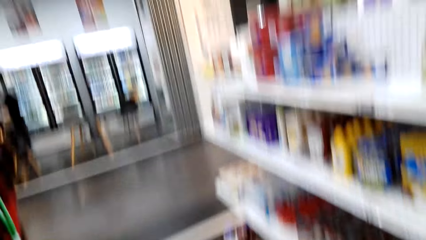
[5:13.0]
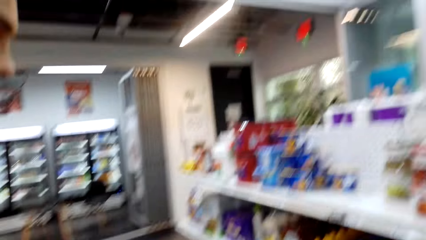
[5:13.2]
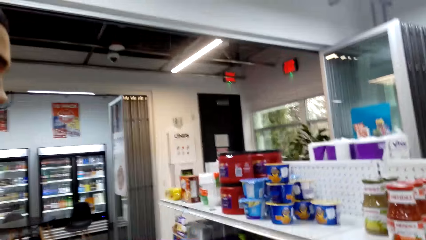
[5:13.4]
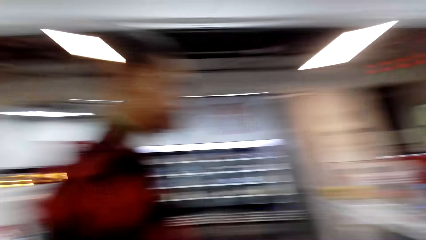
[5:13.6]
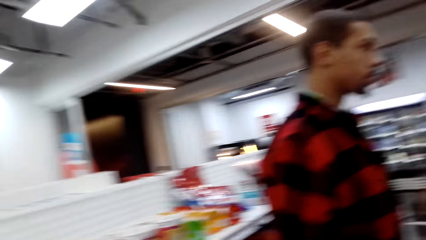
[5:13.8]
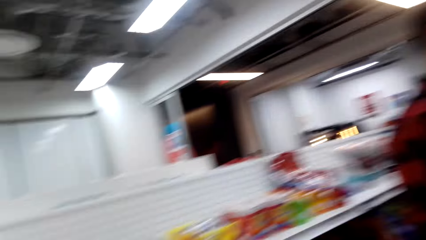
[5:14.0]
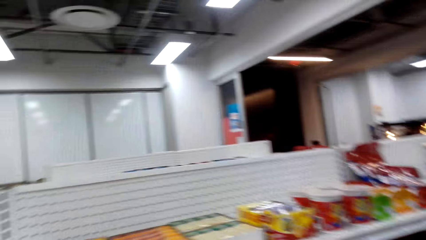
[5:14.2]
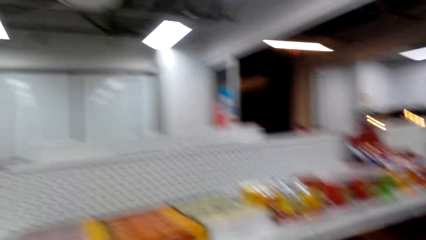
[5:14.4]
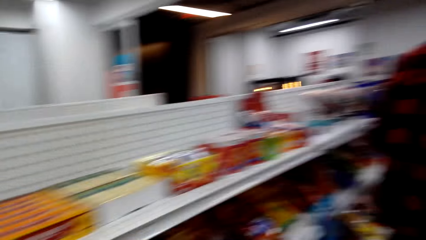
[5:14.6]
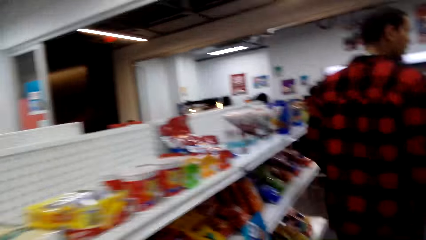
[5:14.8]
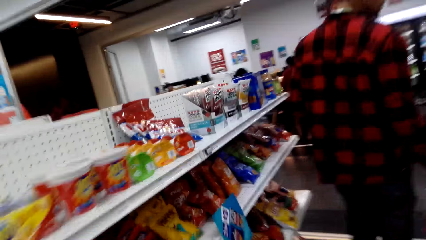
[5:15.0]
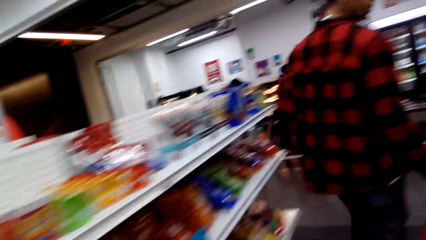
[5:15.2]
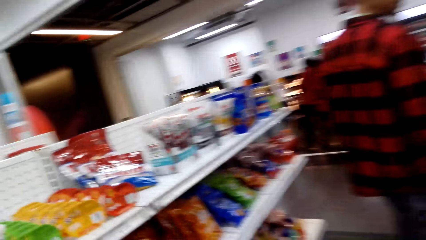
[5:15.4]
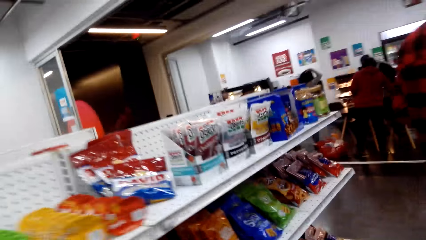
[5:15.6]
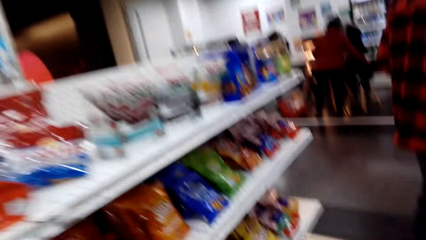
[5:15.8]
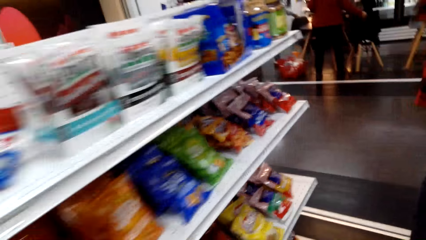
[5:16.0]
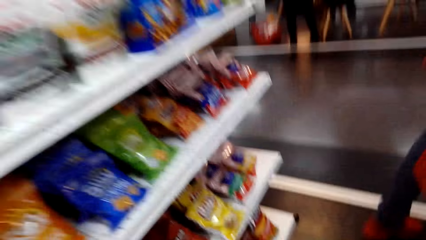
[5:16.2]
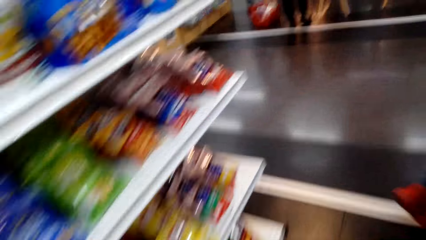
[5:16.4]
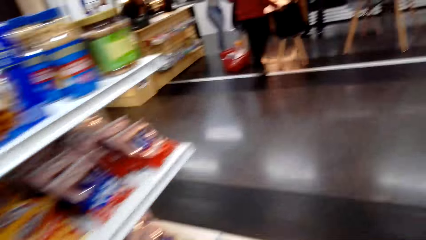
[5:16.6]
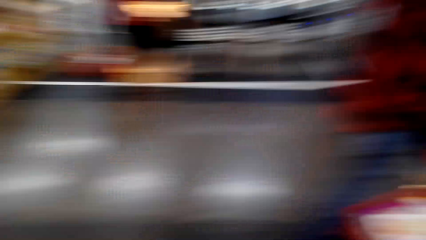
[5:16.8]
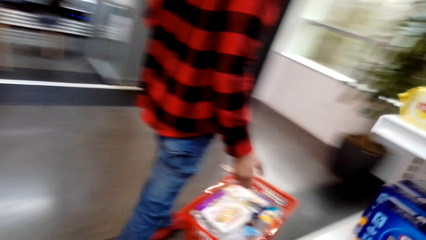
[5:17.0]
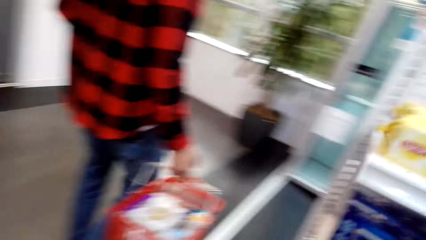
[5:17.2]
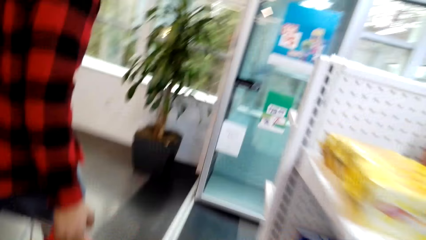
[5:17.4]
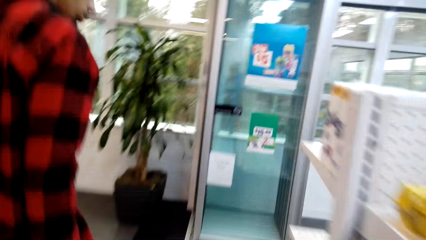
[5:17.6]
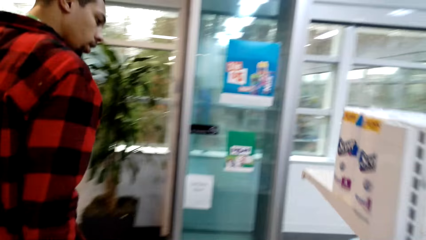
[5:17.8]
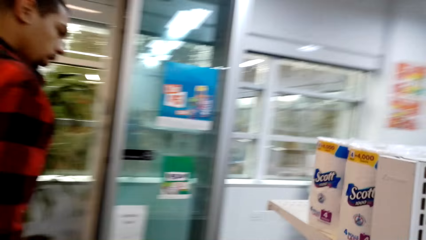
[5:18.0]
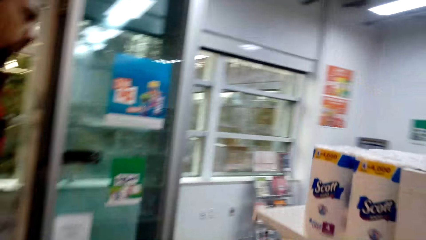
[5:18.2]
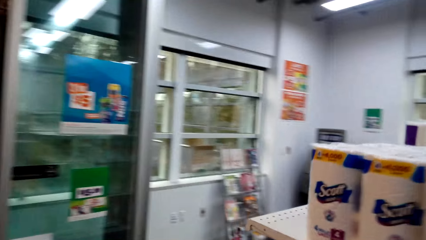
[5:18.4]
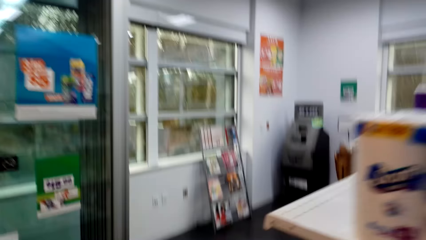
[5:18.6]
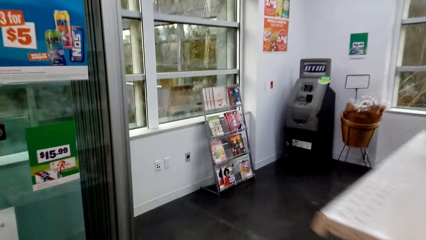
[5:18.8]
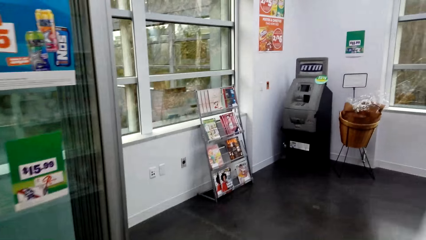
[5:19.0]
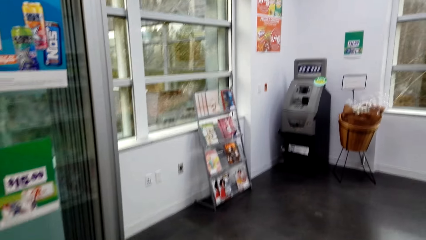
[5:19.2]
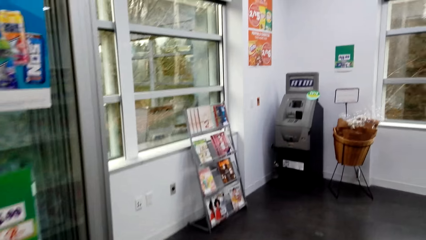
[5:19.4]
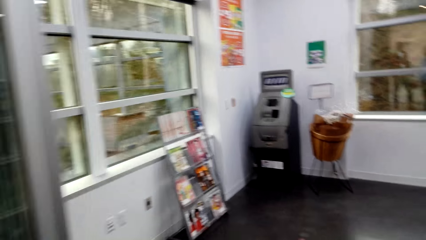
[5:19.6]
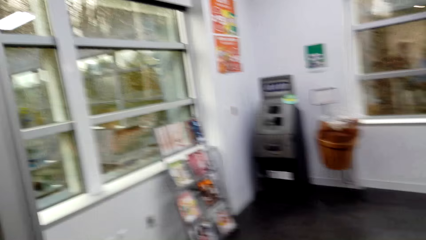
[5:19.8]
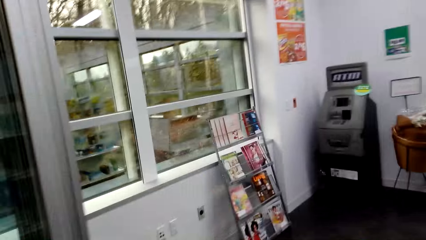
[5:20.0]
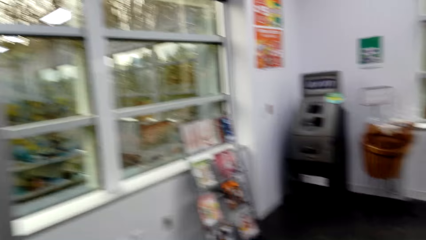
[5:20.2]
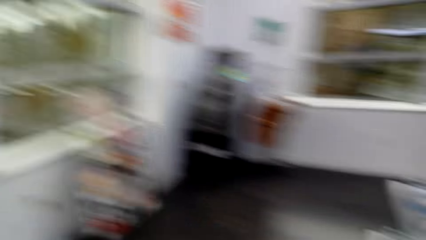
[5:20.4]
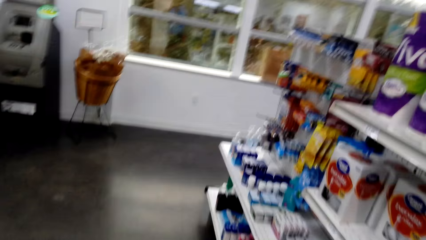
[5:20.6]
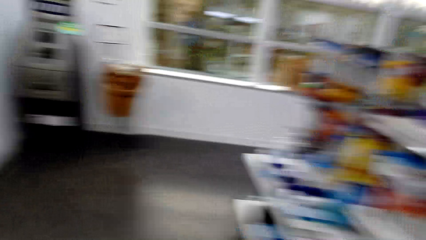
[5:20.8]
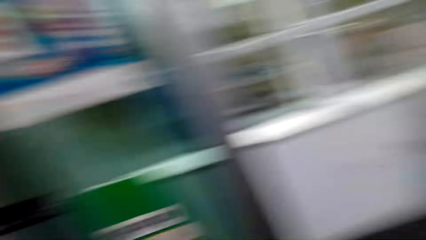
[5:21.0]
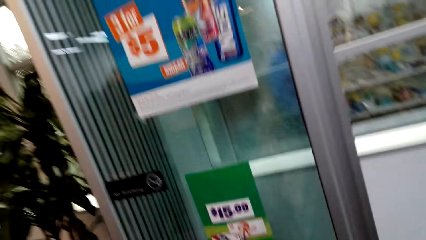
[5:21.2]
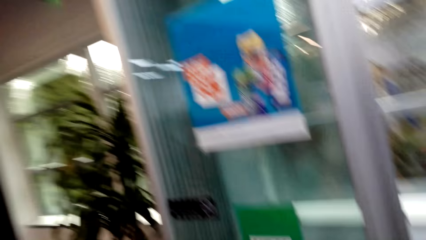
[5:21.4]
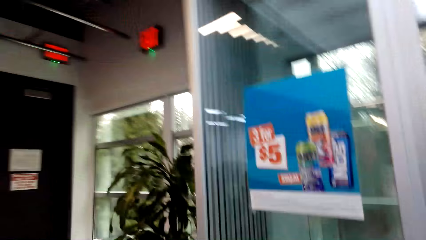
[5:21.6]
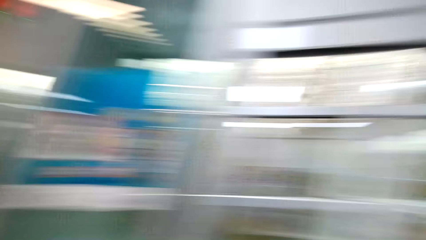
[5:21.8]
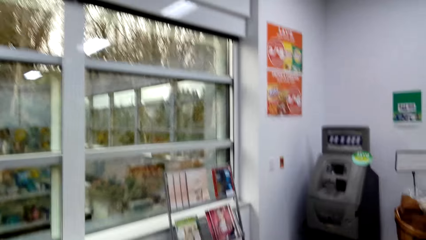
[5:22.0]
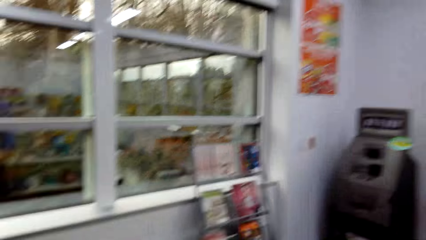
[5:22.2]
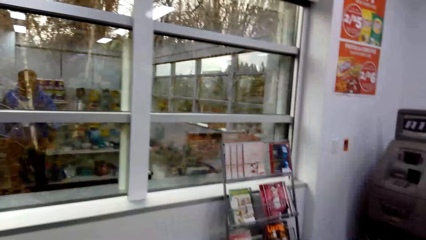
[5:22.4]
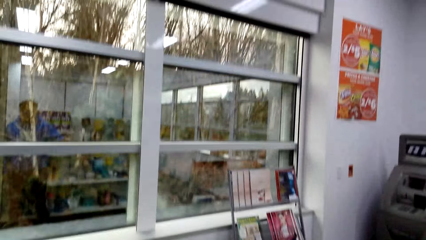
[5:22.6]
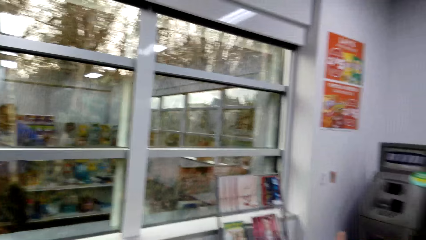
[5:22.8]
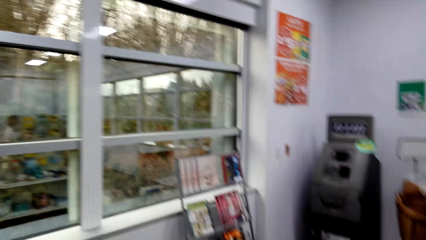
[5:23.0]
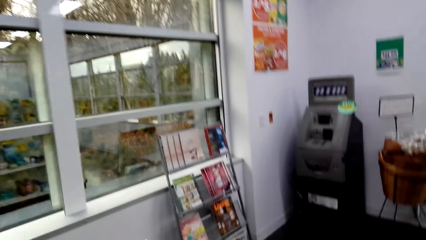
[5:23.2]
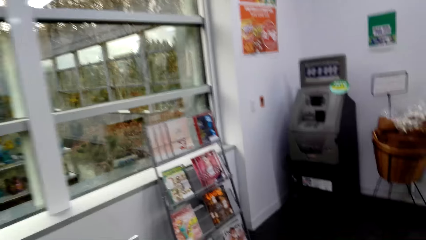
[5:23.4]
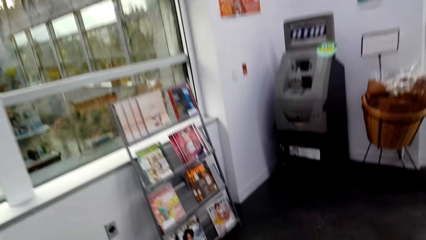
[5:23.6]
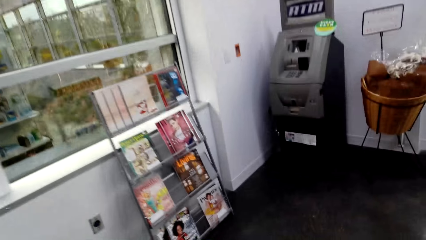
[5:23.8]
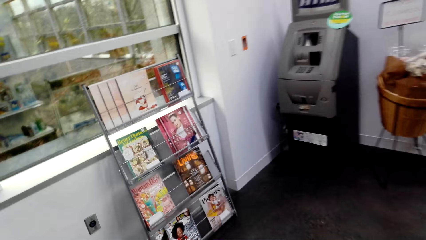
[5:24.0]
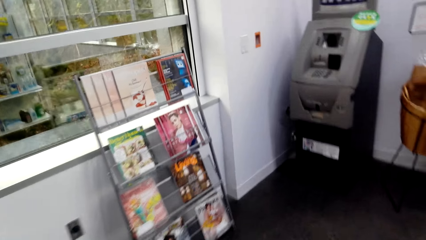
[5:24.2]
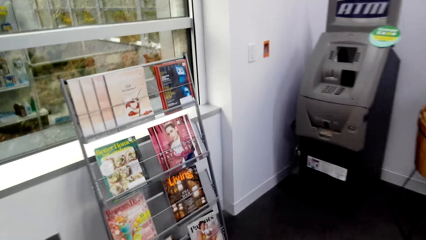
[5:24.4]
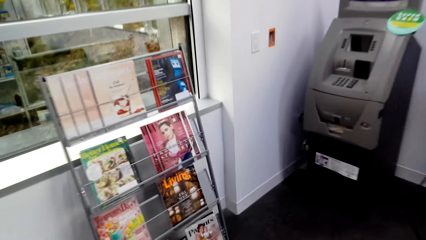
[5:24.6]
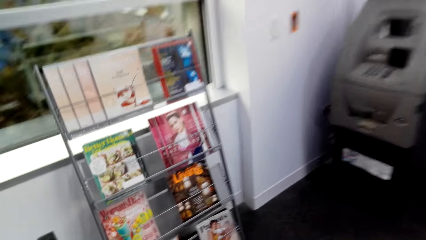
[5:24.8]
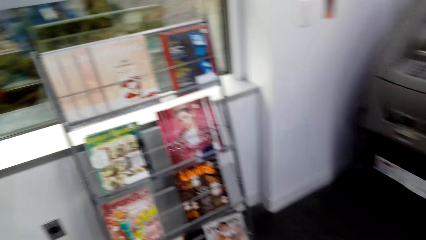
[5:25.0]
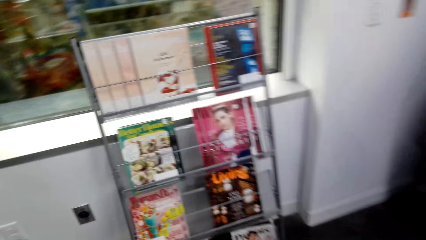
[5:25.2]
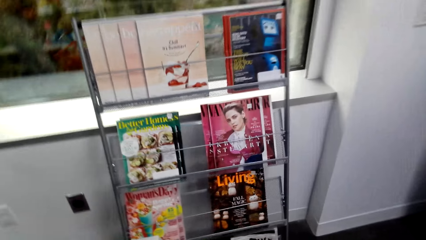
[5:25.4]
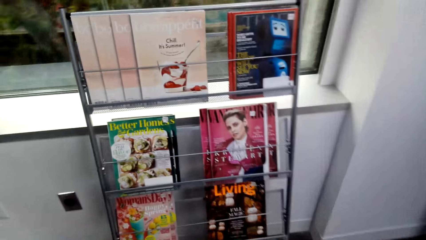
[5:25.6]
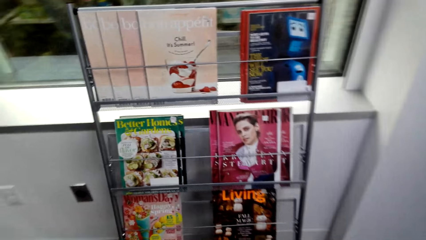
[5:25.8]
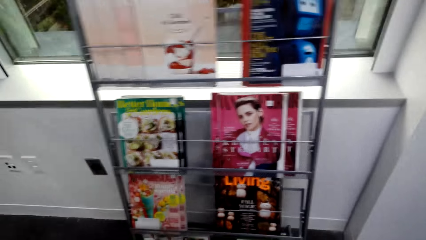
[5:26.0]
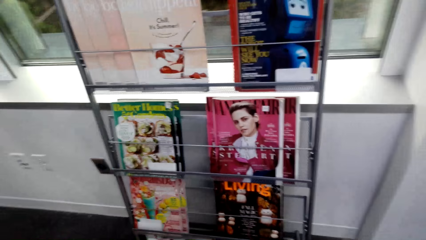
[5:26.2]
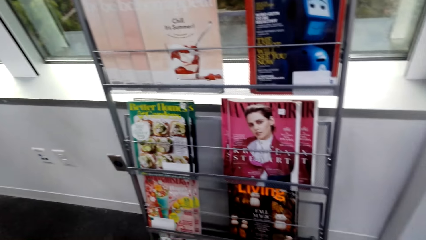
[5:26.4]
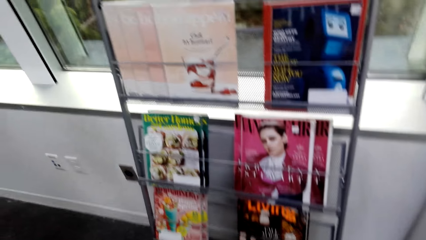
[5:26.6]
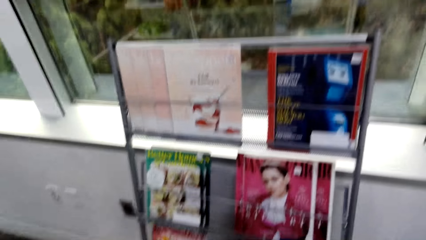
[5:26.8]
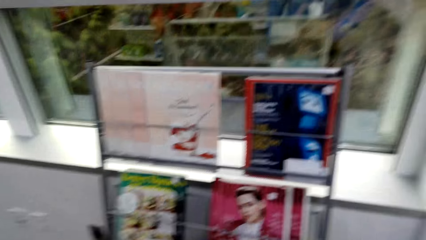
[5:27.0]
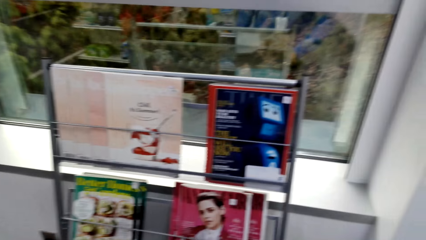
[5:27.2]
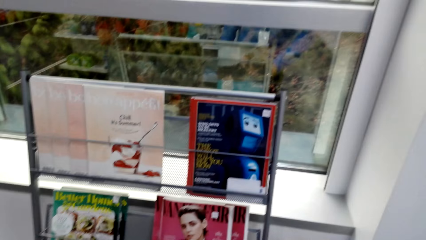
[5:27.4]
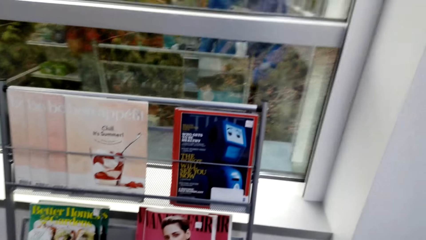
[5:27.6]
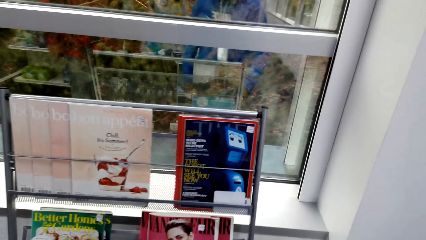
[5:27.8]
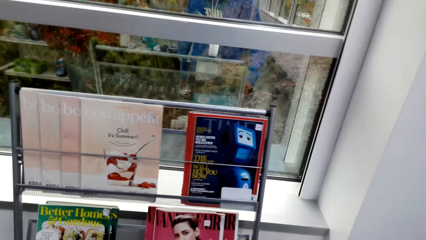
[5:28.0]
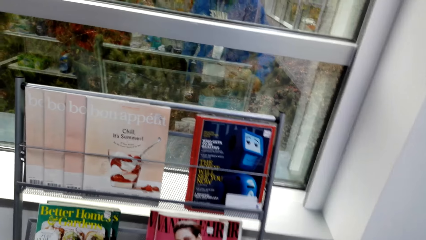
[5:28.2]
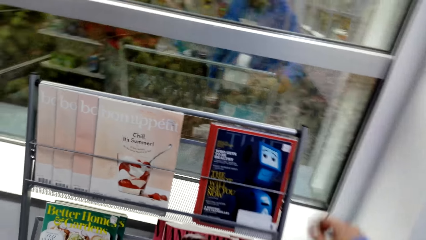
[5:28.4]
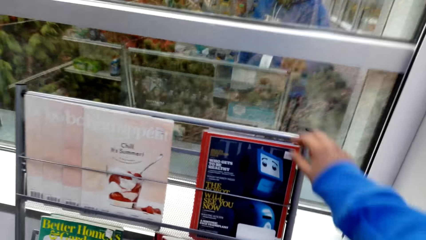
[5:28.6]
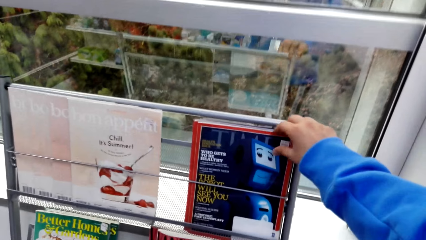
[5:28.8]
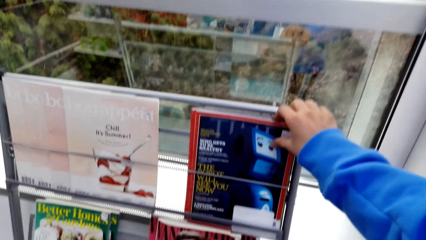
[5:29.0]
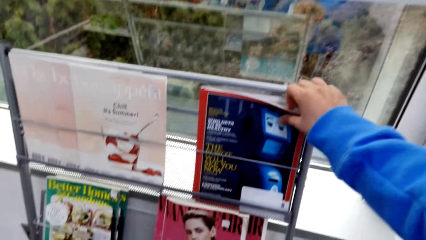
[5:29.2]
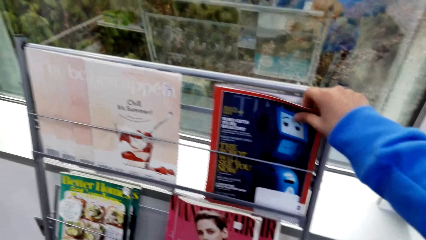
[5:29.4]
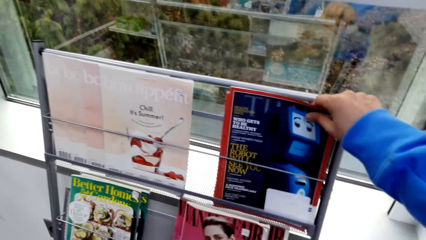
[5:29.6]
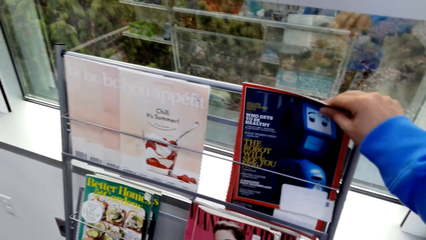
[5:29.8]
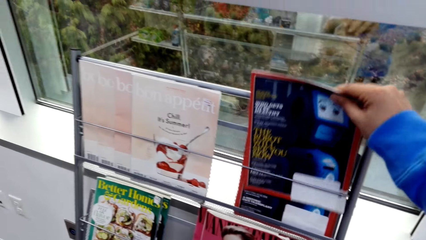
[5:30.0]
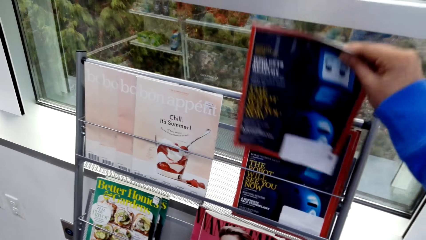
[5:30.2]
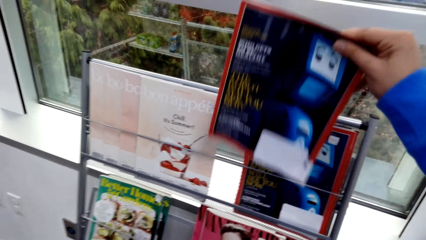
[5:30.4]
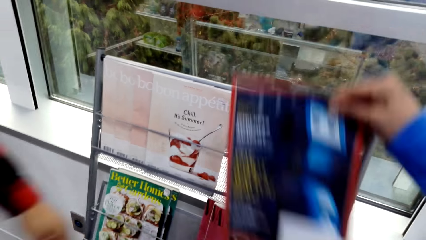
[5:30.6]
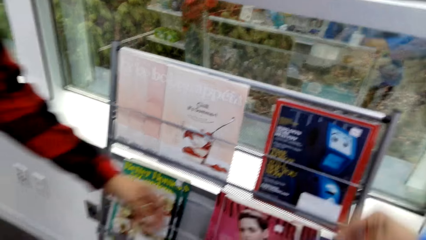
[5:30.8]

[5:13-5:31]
A man walks around the shop. The camera wearer looks around the shelves. They walk around the shop. They stare at the magazine on the stand. They pick up the magazine from the stand.
